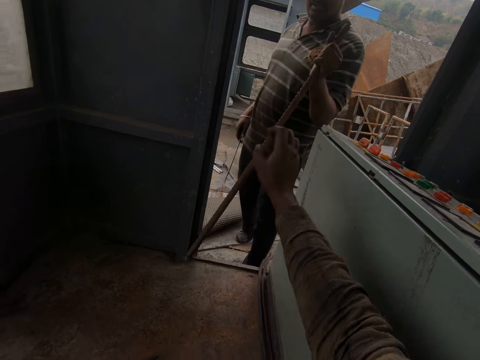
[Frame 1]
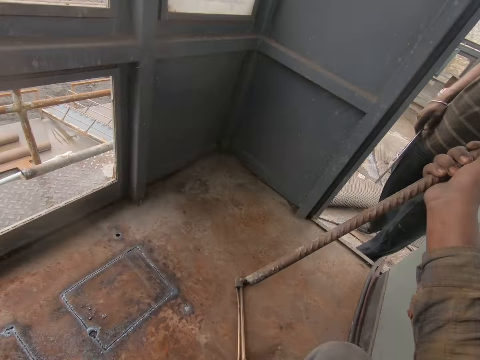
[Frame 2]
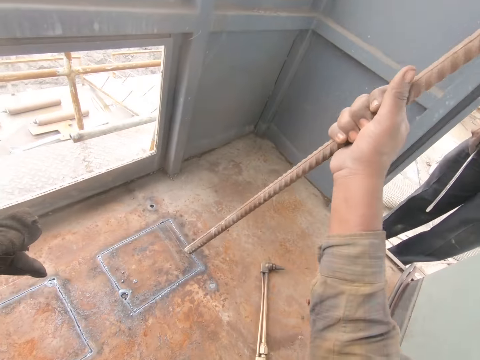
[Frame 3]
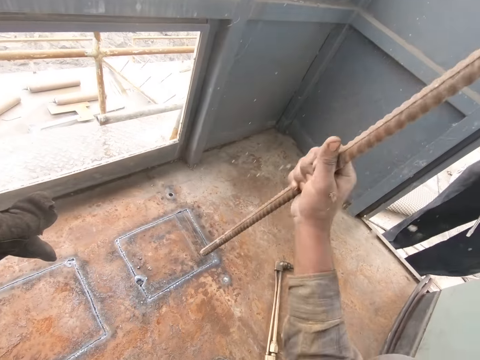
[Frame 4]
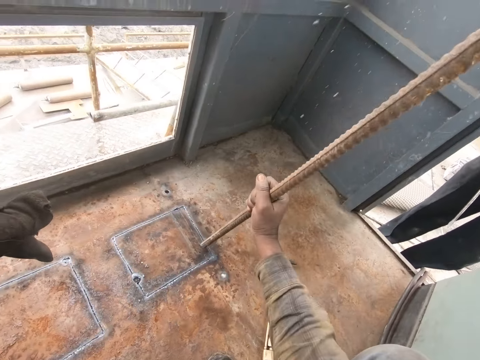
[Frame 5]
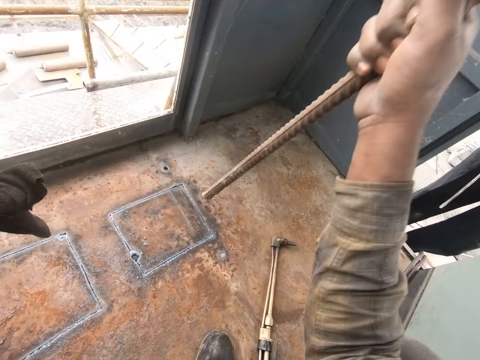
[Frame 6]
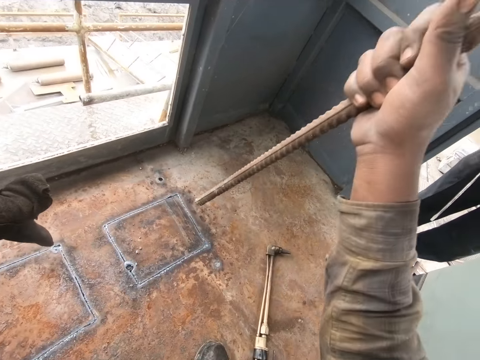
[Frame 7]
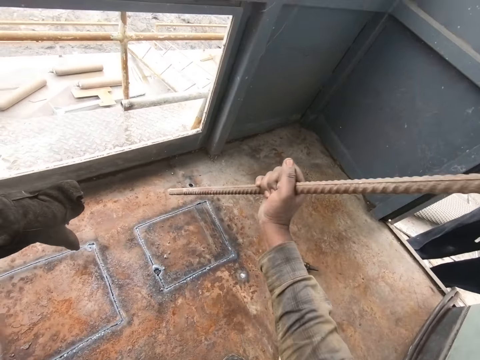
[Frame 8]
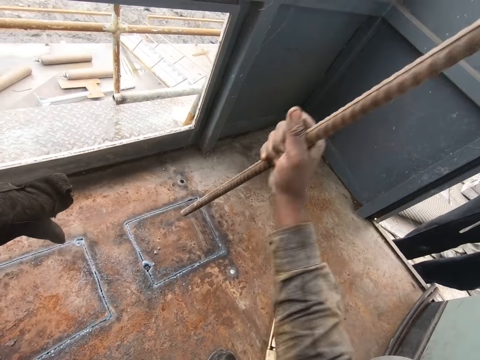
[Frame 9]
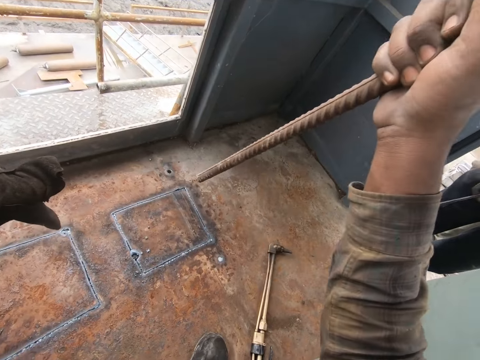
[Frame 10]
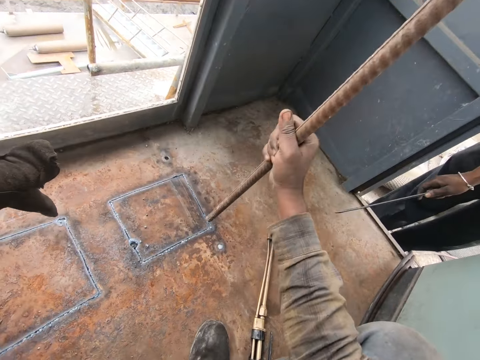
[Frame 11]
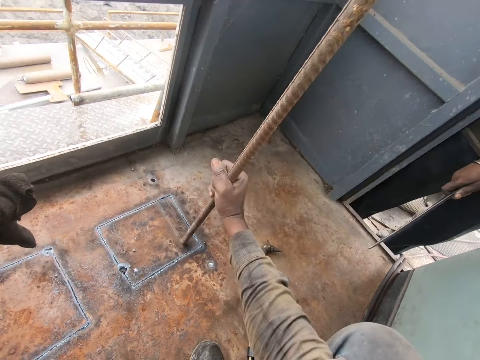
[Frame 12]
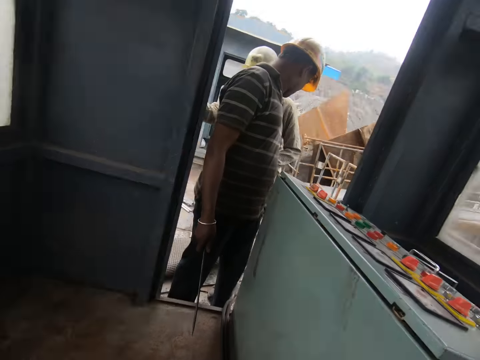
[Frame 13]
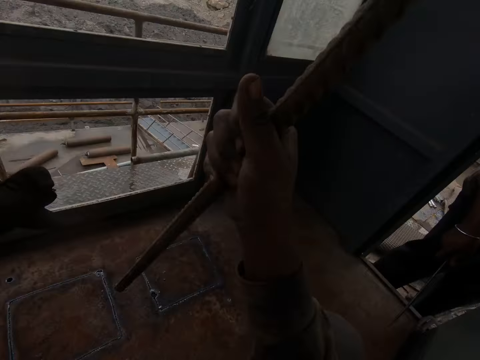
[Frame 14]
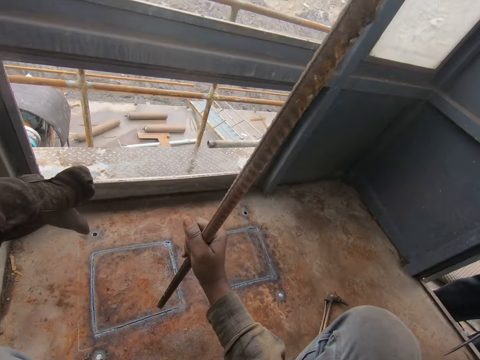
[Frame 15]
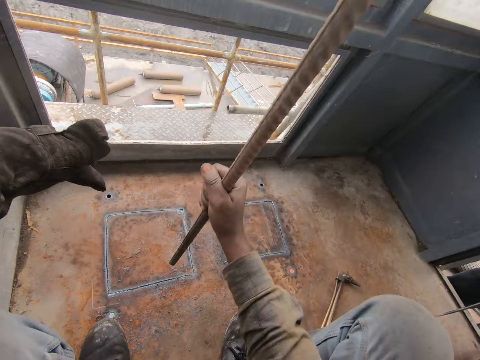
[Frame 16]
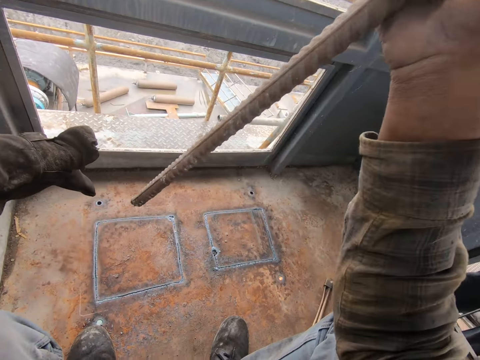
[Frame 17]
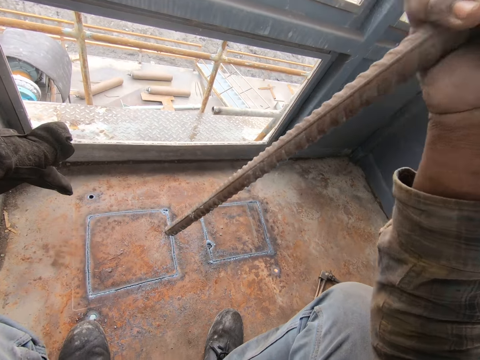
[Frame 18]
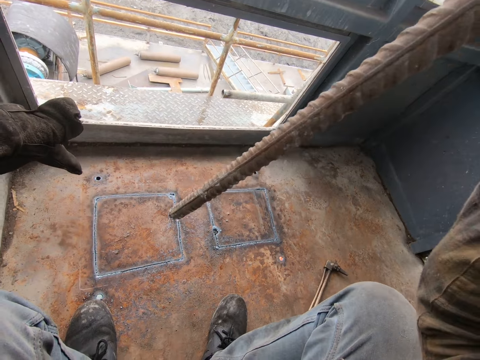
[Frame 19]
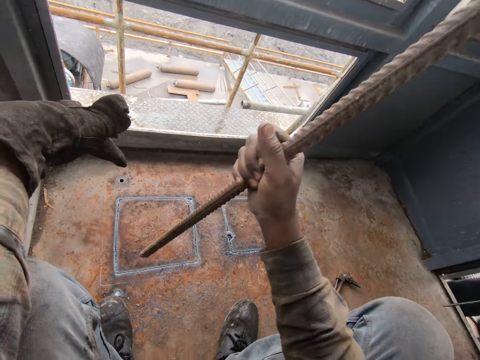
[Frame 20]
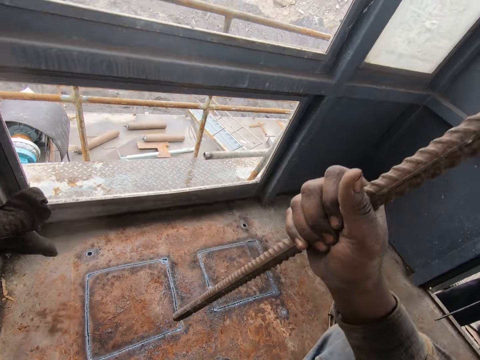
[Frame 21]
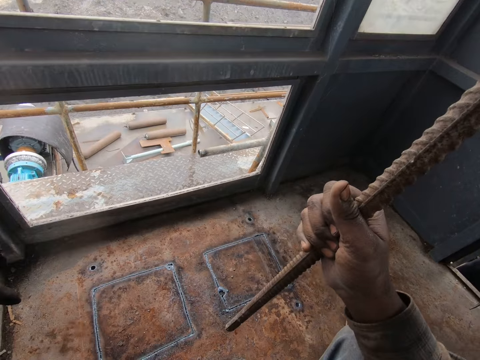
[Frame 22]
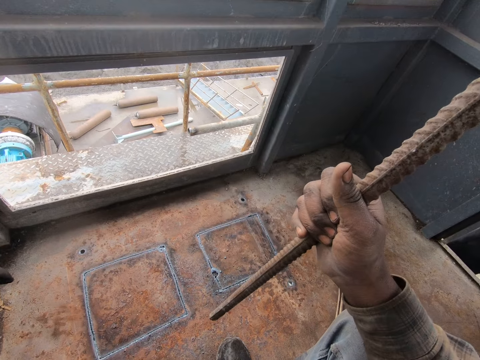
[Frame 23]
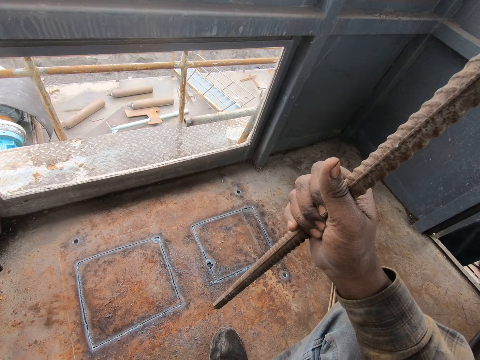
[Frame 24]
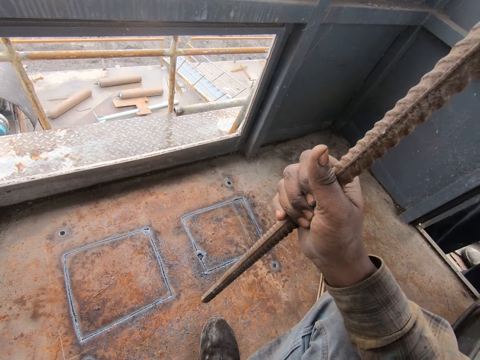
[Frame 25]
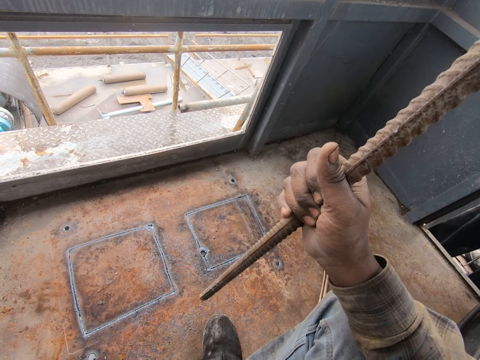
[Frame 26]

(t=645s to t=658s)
The camera wearer takes a metal rod or metal bar from a person. They hit the metal piece with the metal rod. They hit the floor with the metal bar repeatedly. They look around.

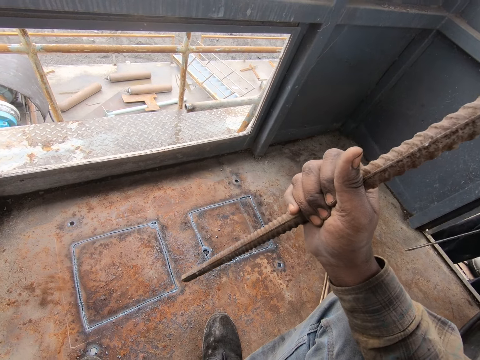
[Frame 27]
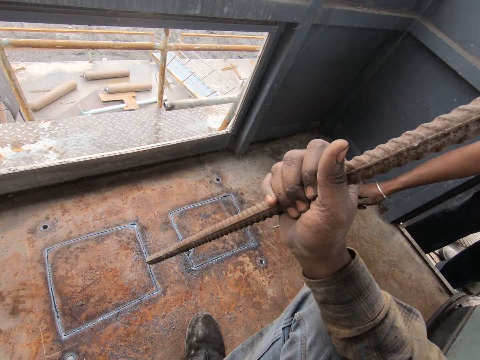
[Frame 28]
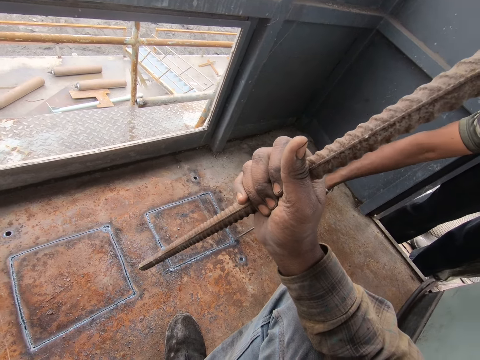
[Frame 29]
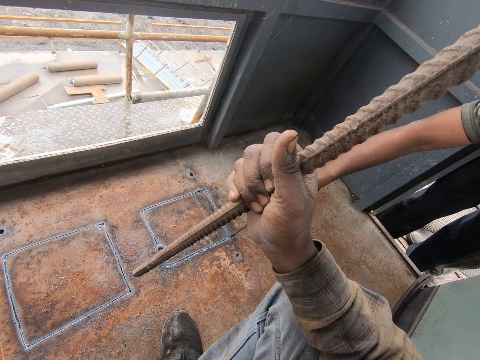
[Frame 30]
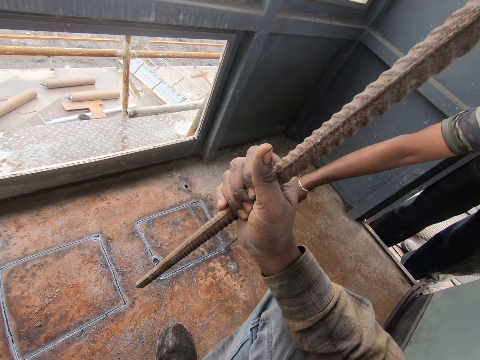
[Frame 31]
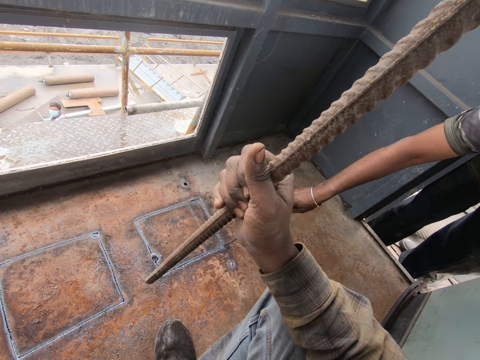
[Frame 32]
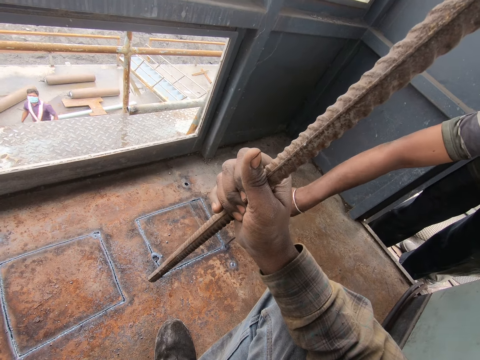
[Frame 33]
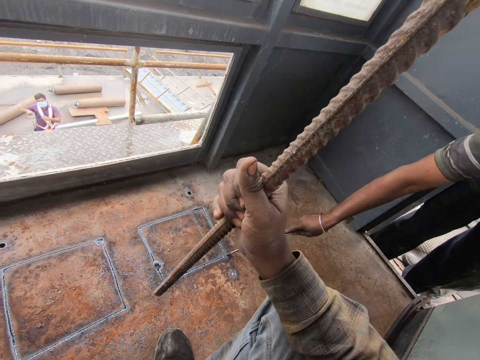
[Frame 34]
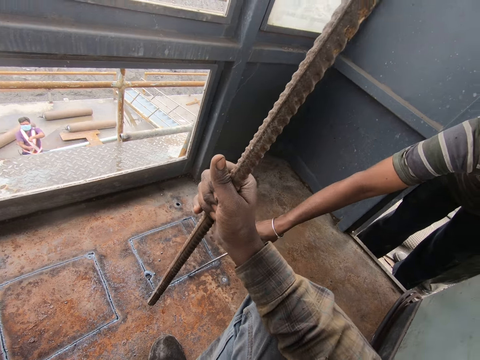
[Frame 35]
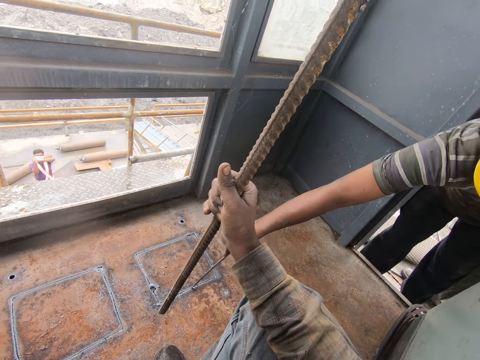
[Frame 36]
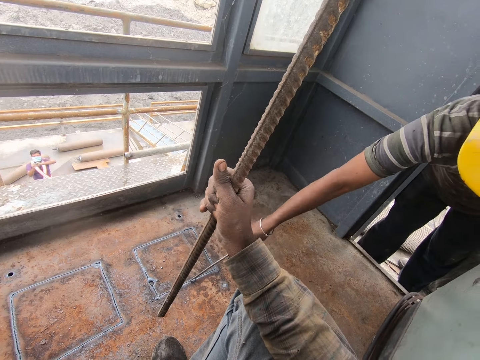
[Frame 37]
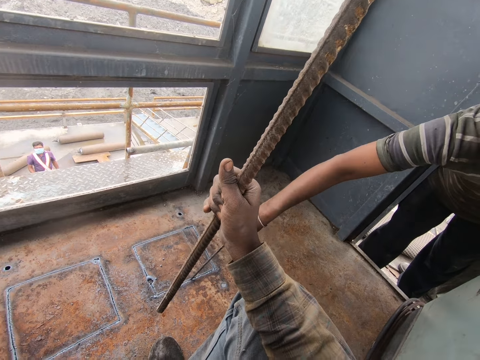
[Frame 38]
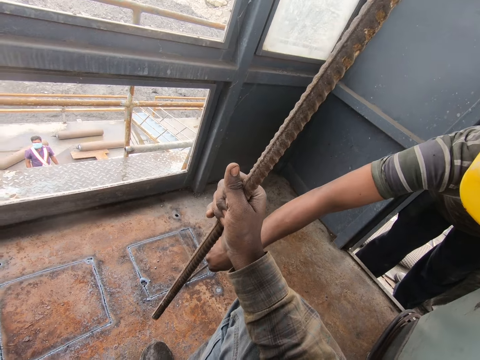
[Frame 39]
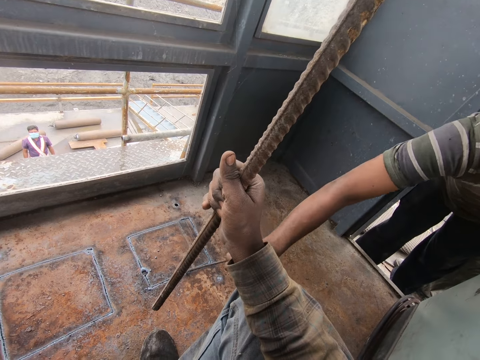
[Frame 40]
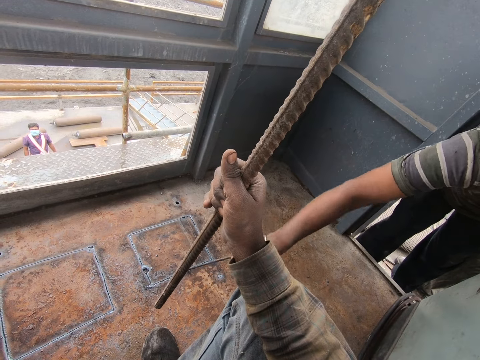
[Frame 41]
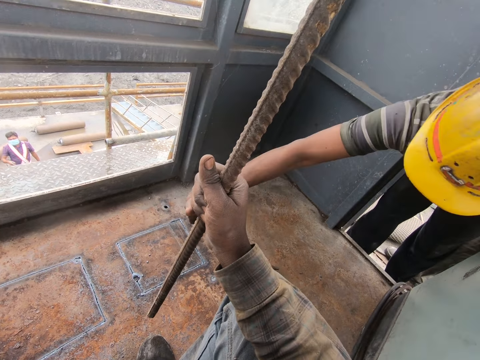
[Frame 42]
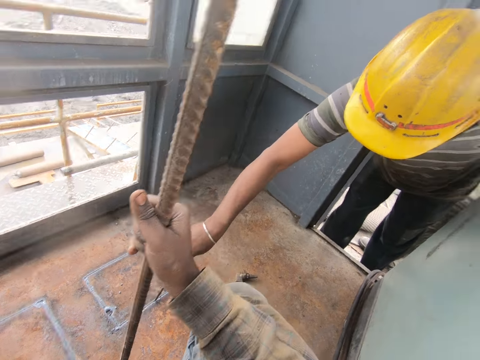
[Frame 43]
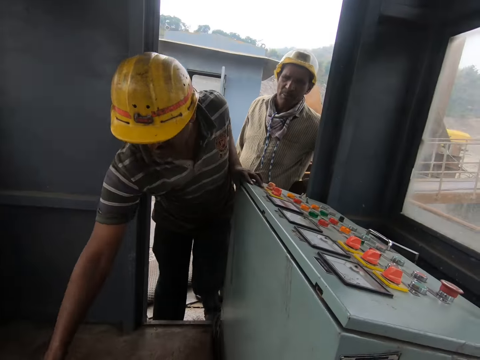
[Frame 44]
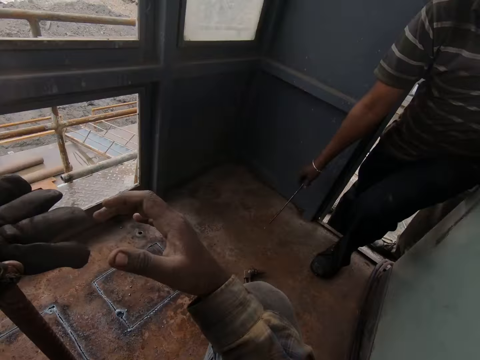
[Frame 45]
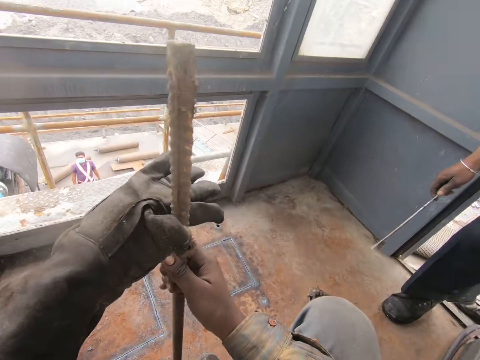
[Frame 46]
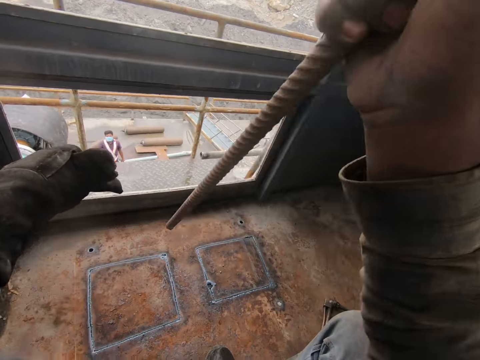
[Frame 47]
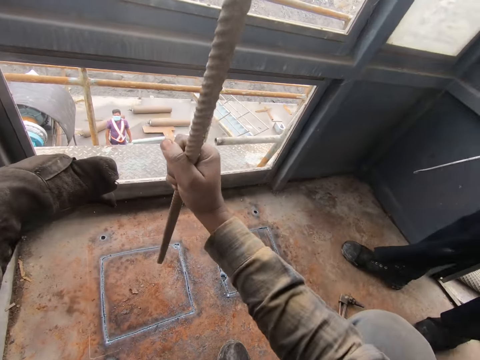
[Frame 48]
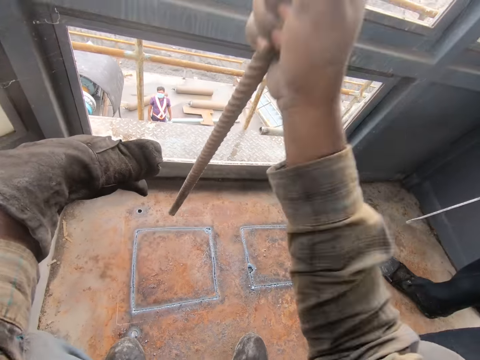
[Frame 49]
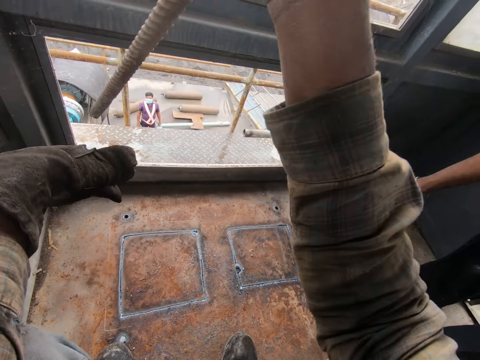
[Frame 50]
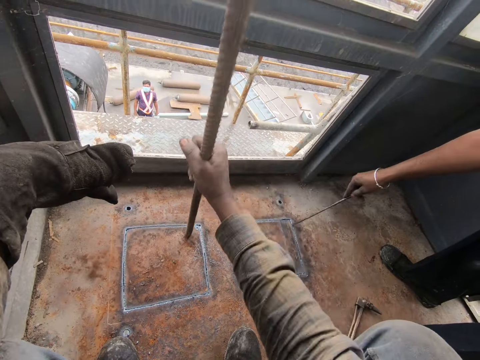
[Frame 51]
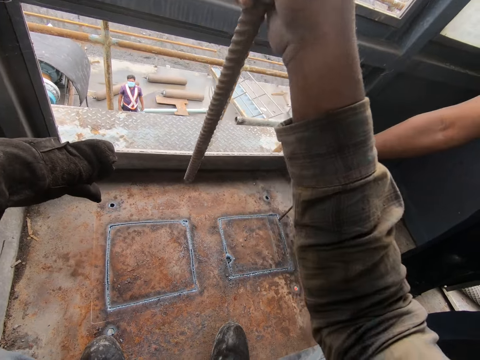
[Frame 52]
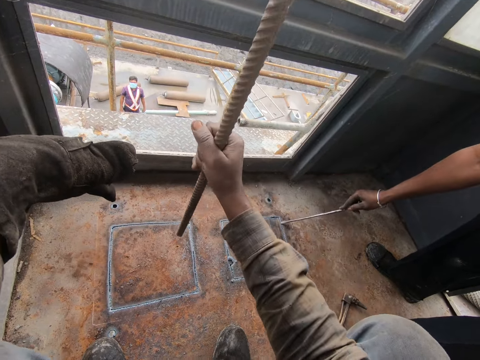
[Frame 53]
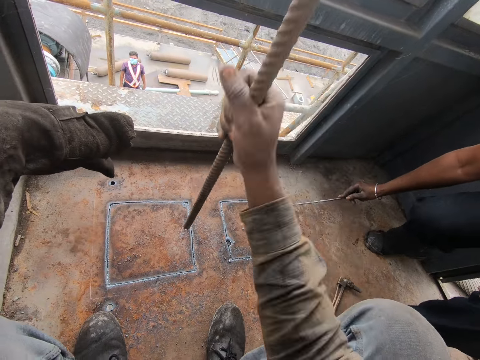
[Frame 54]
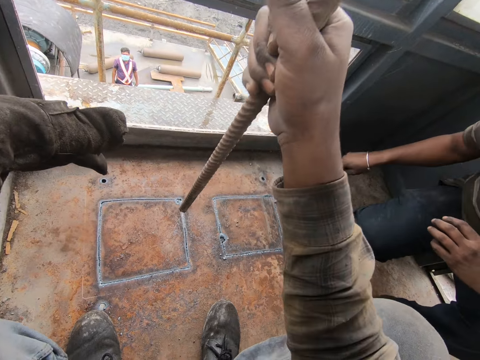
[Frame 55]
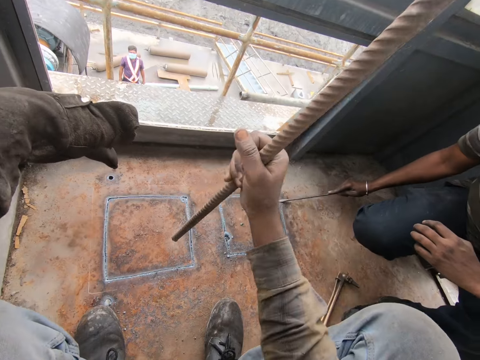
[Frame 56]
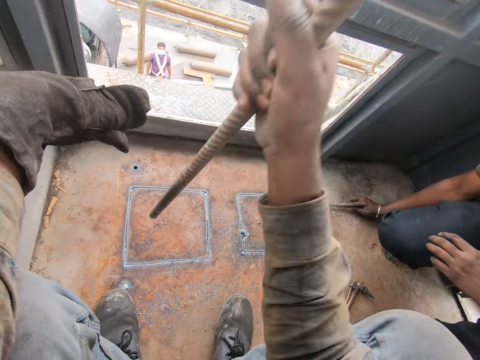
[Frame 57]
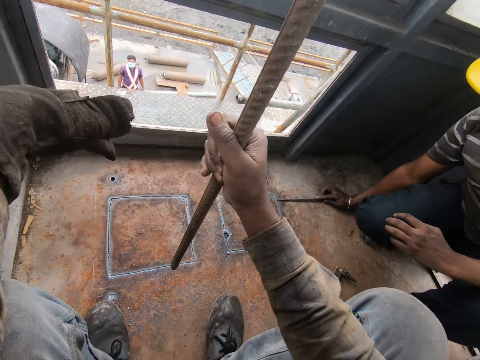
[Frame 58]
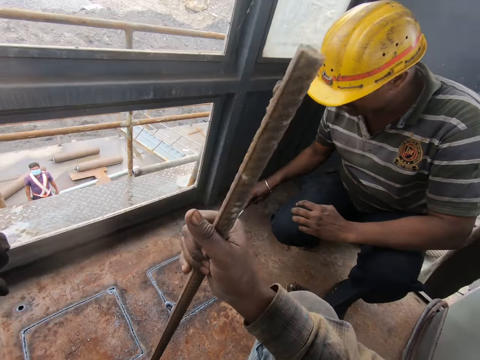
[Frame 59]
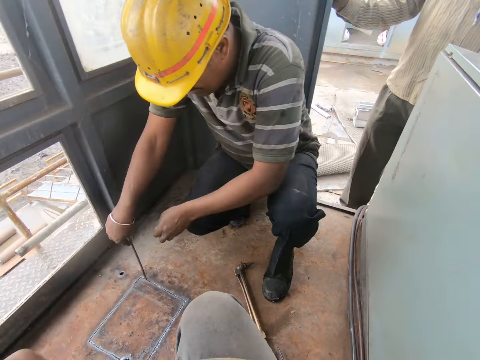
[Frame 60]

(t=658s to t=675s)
The camera wearer looks at a man. The man removes metal with a metal bar. He removes metal with the metal bar again. The camera wearer hits the metal piece with the metal rod. They hit the floor with the metal bar. The man removes the metal with a screwdriver.
